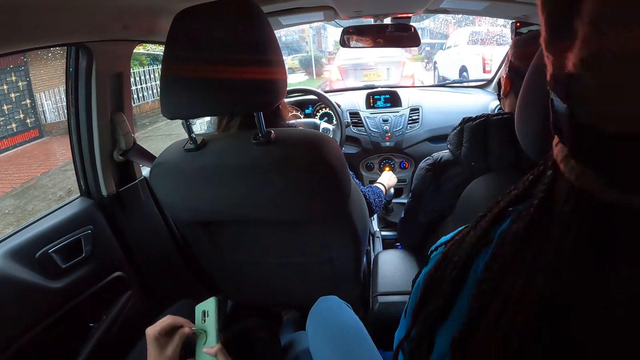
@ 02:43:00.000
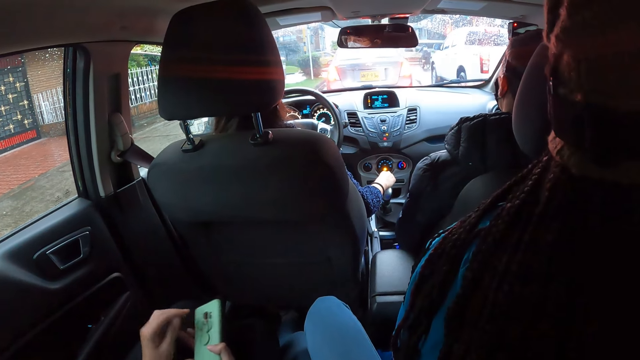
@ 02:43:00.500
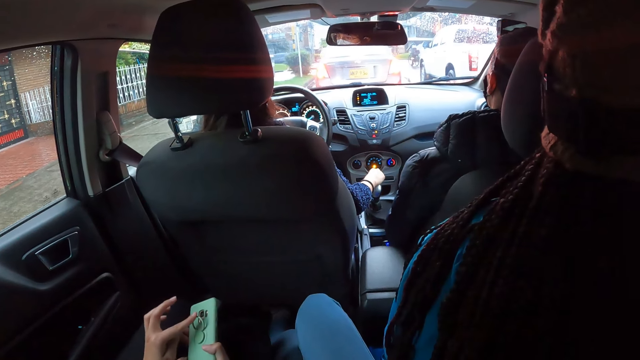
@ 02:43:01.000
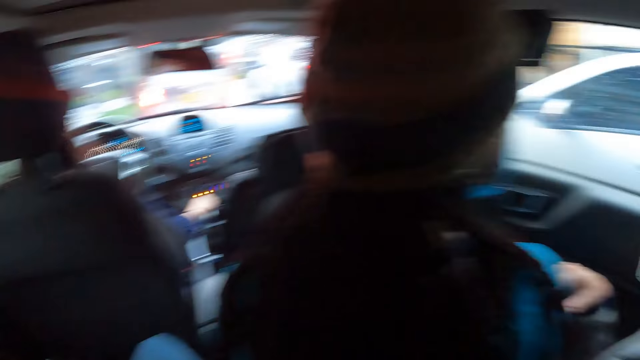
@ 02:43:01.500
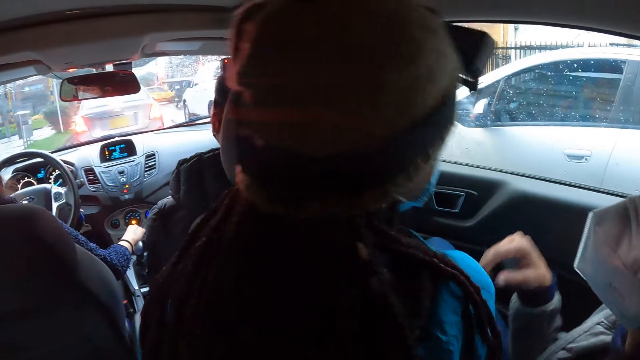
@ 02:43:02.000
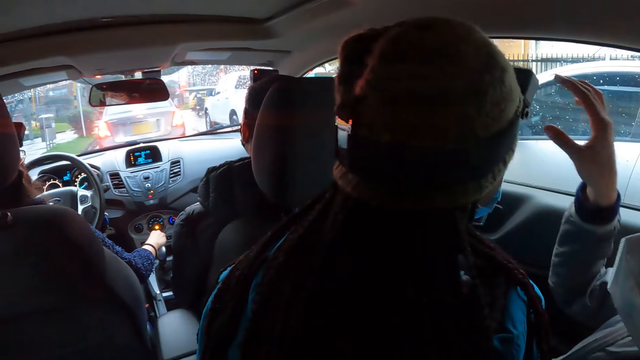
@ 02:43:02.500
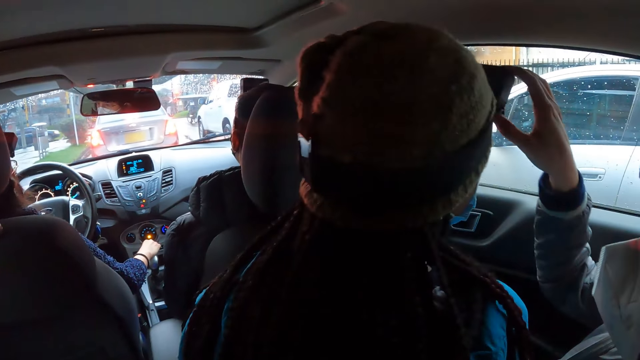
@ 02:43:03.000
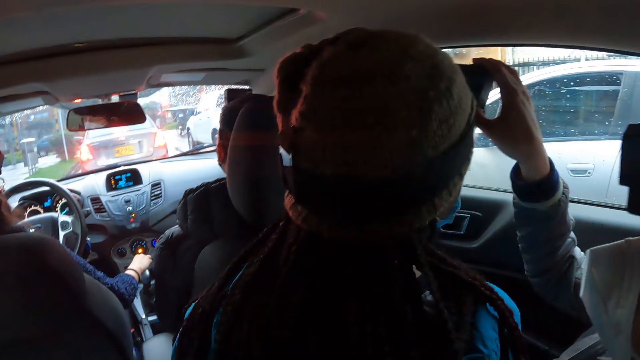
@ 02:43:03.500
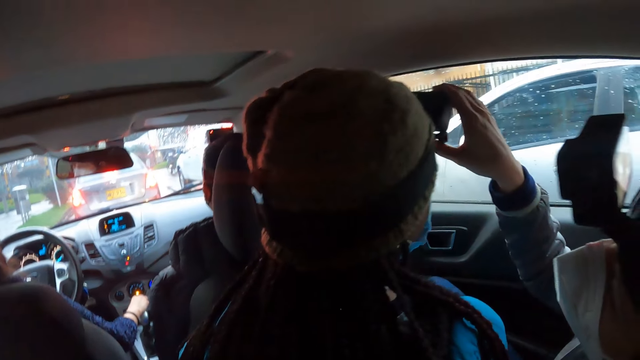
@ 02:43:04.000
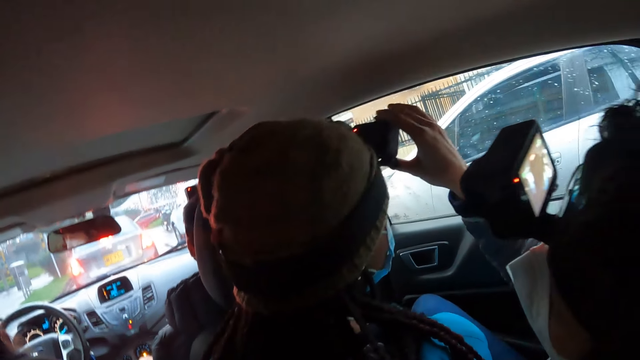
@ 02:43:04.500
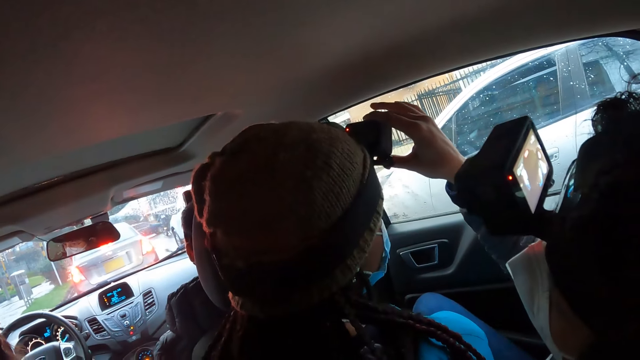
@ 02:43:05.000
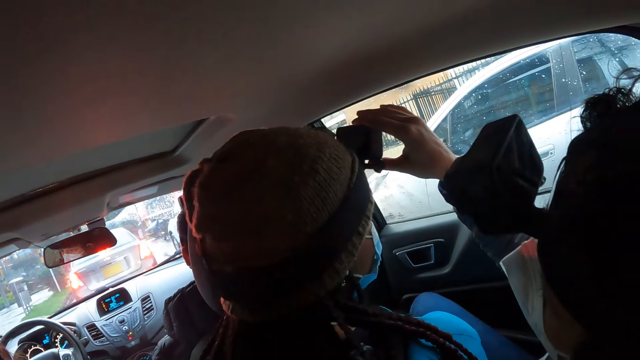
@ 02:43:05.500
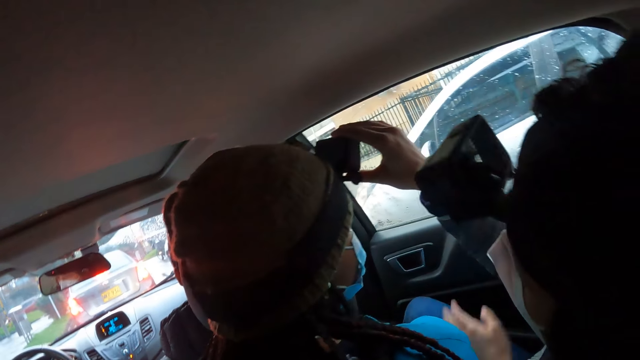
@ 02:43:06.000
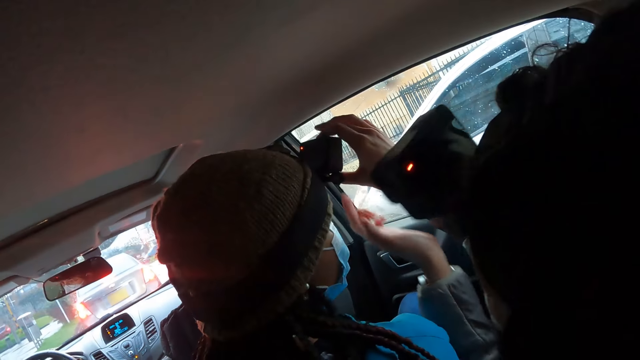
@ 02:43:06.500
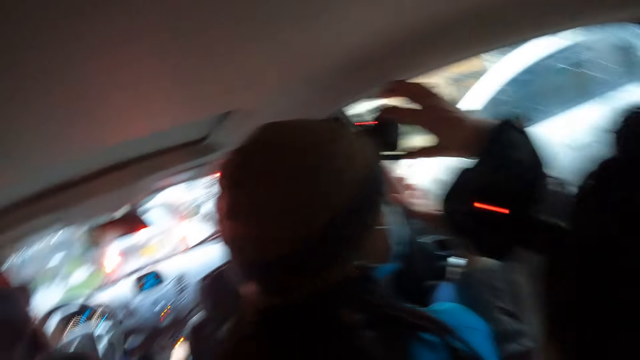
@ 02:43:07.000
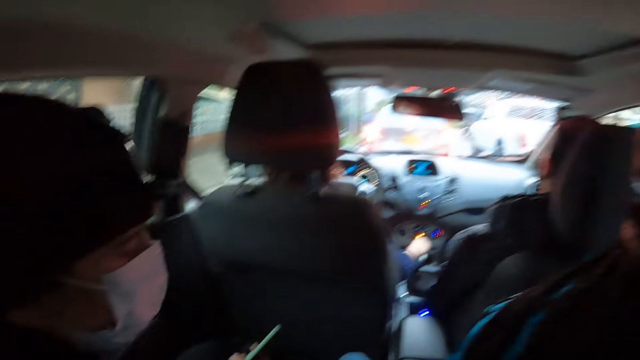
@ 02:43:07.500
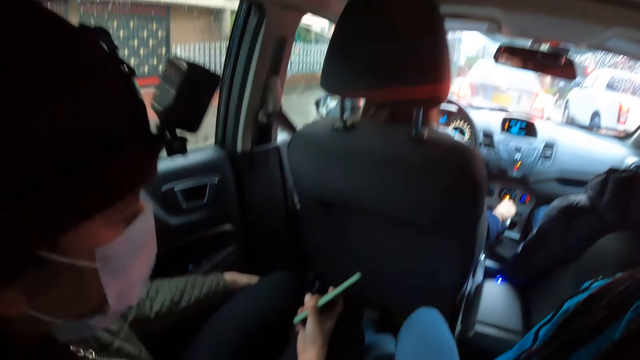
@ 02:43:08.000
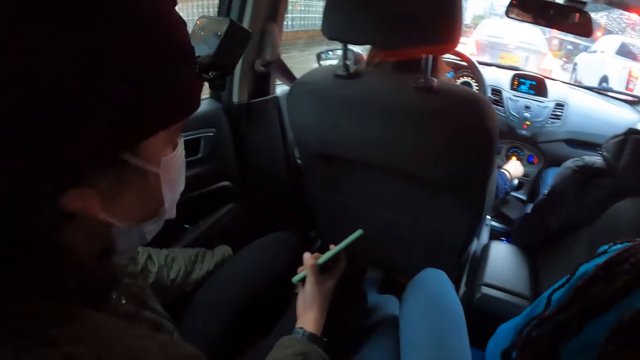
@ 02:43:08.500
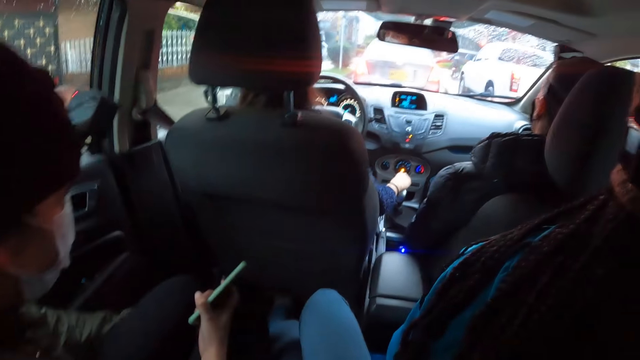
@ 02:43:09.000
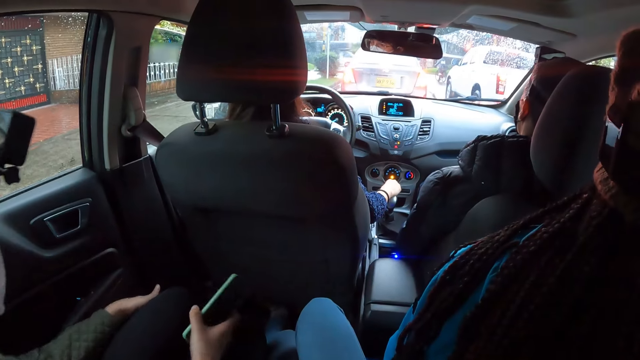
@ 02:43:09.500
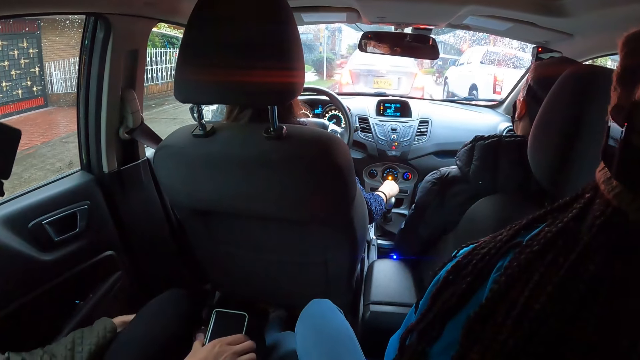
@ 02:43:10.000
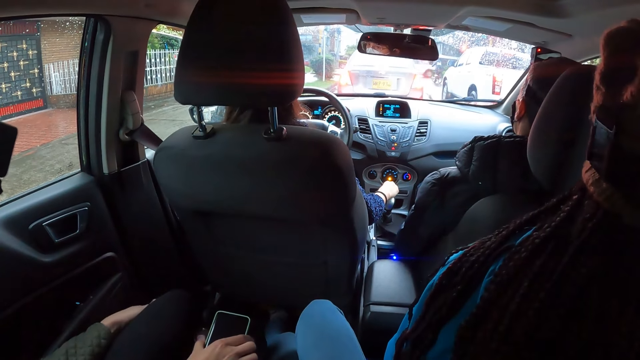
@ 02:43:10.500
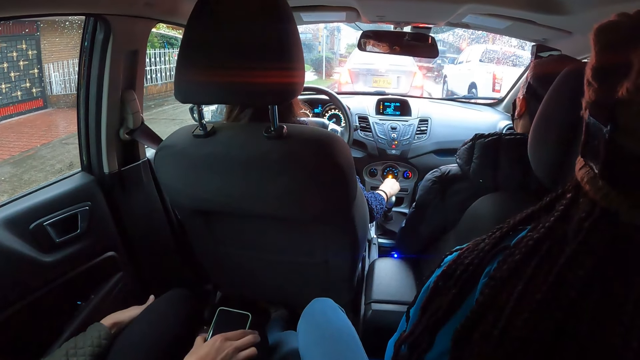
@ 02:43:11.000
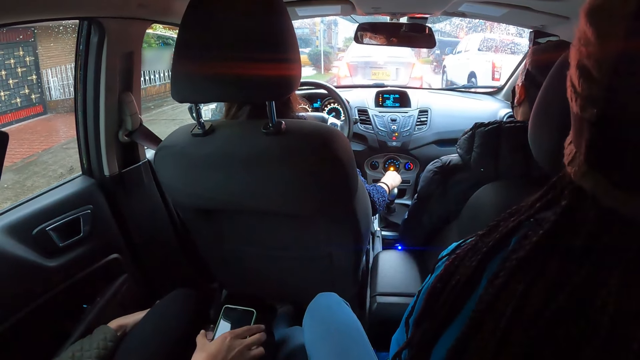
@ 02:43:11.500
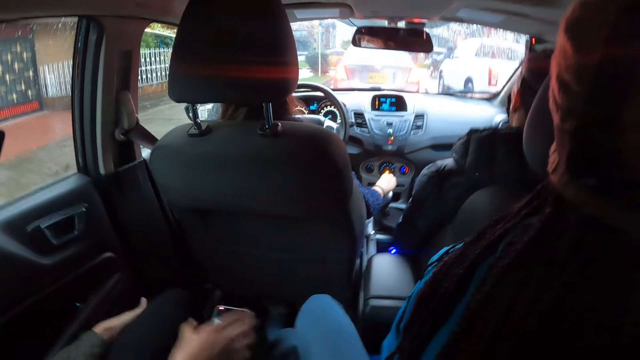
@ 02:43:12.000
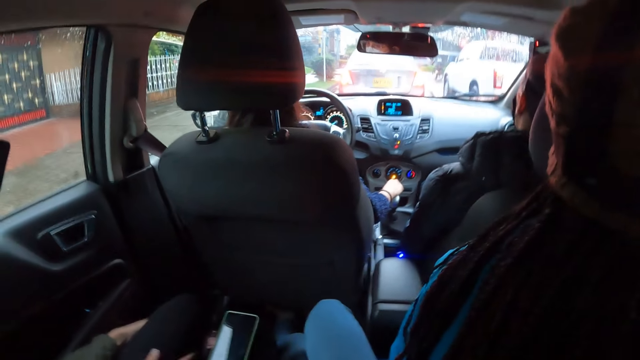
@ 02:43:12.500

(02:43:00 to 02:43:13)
A woman interacts with another woman. The camera wearer looks out of the car. The other woman holds a camera on the head of the first woman with her right hand. The camera wearer looks aside. The other woman holds the camera on the head of the first woman with both hands. A third woman places the phone on her right thigh with her right hand.

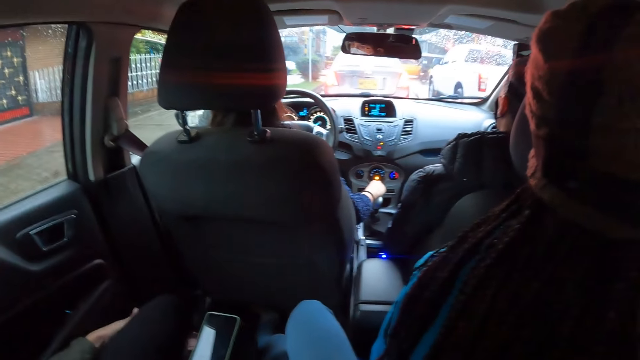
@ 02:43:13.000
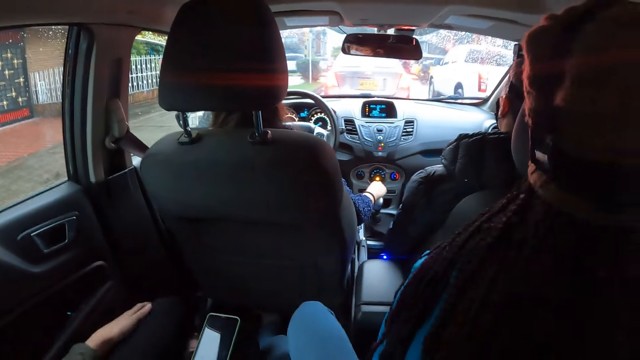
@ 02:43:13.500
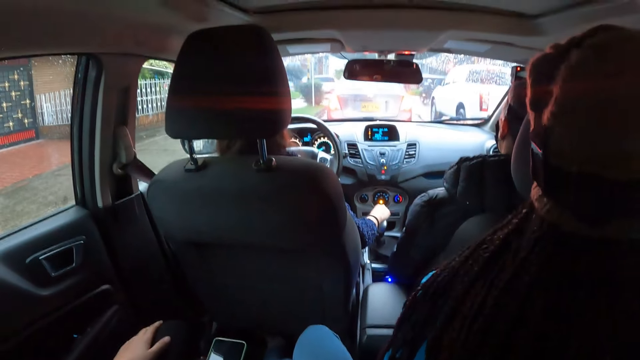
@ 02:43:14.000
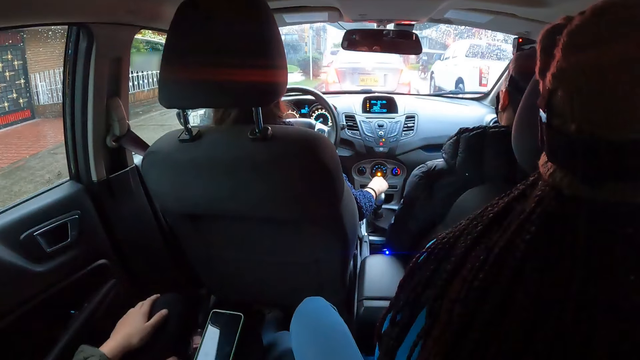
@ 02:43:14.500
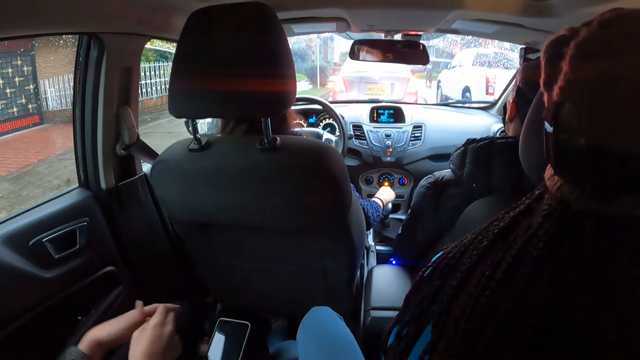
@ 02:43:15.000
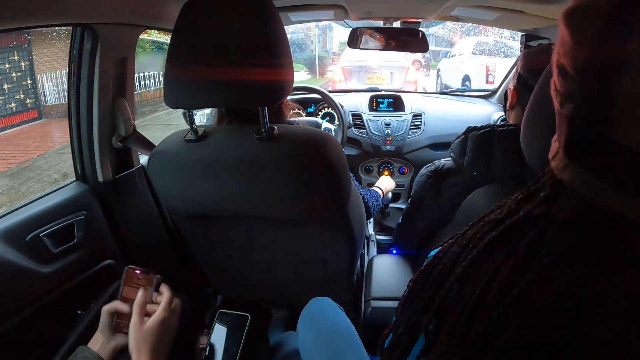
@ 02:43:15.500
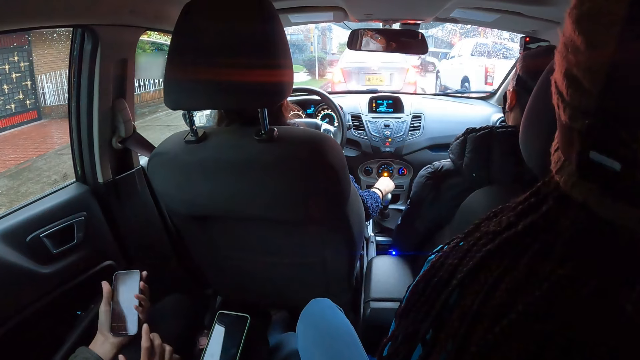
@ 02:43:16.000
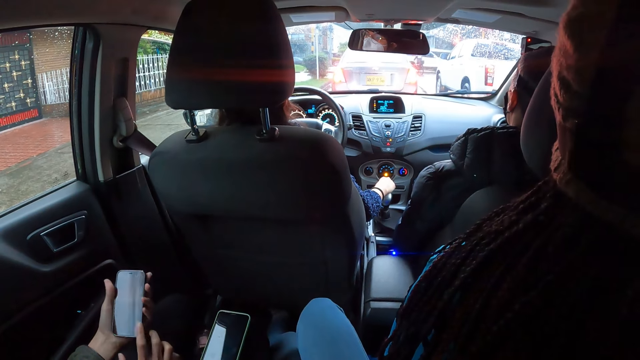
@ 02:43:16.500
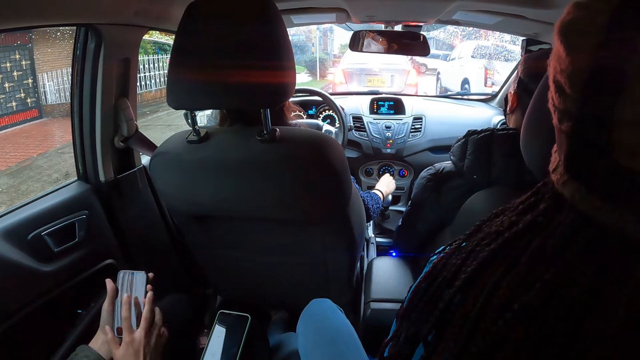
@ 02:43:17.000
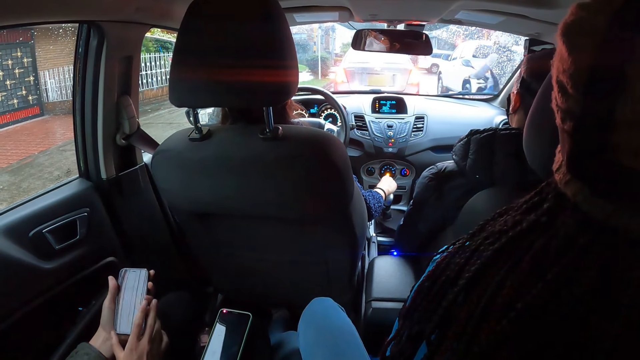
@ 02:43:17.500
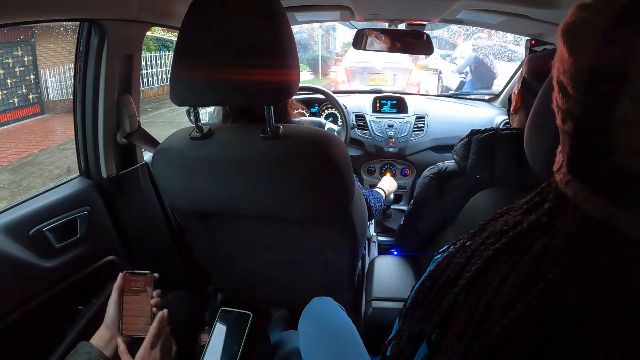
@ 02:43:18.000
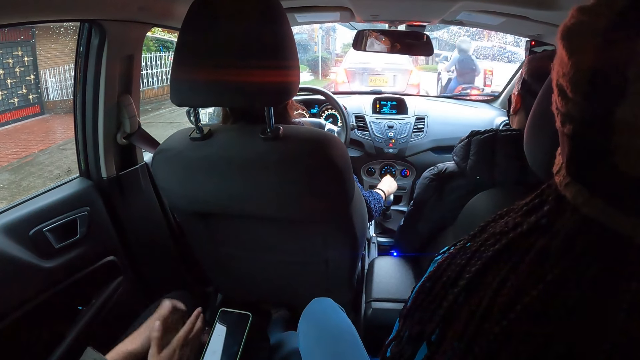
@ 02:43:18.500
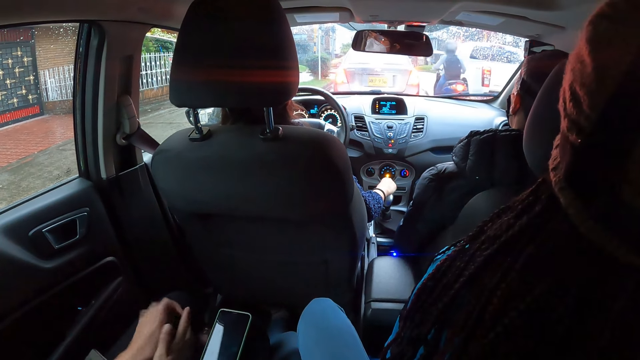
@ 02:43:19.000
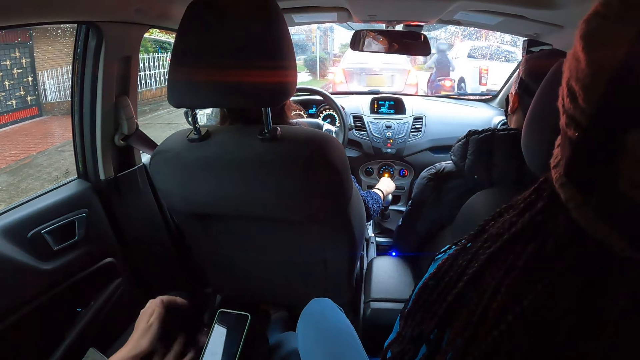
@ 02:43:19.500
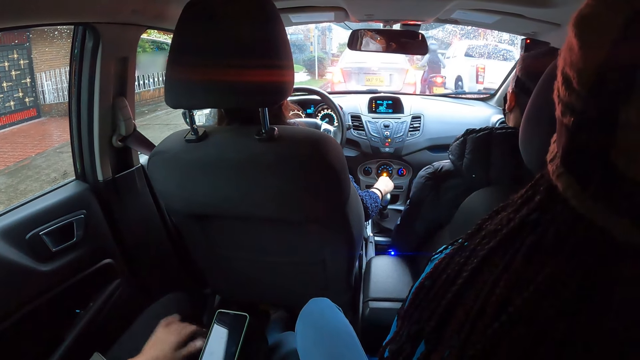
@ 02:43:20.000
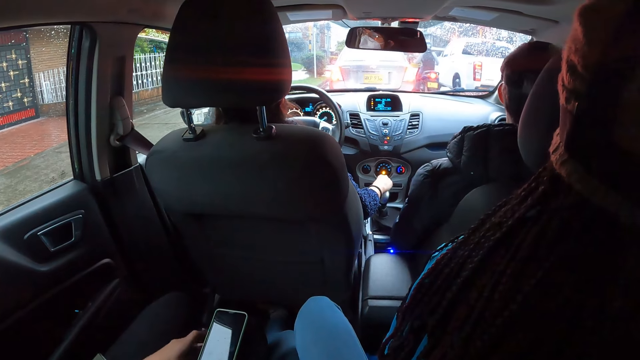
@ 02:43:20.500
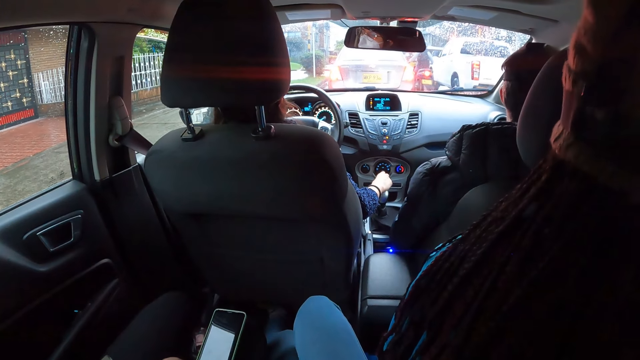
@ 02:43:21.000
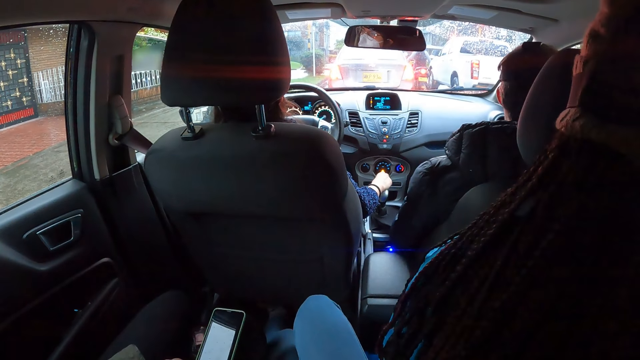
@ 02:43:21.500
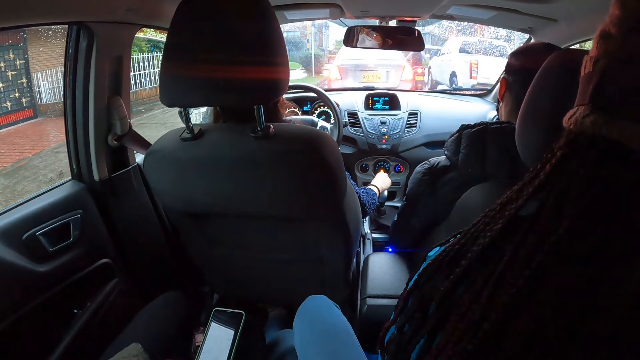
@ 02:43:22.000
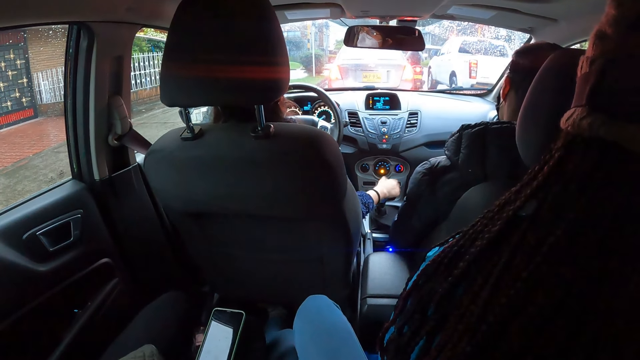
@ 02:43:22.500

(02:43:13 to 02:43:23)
The woman picks up a phone in-between her thighs with her right hand. She holds the phone with her left hand. She operates the phone in her left hand with her right hand. She holds the phone with both hands. She holds the phone with her right hand. She places the phone in-between her thighs with her right hand.
